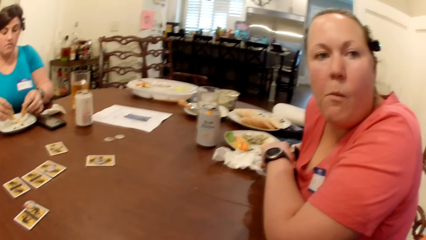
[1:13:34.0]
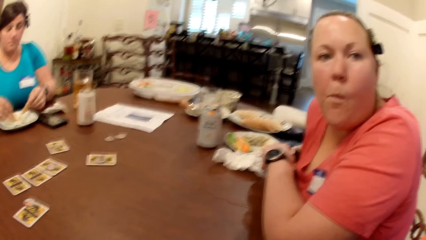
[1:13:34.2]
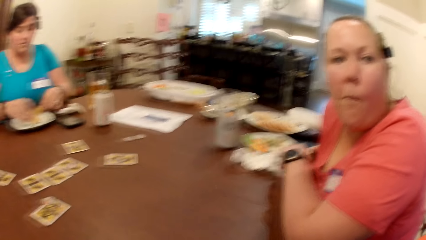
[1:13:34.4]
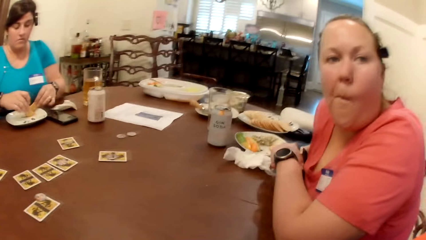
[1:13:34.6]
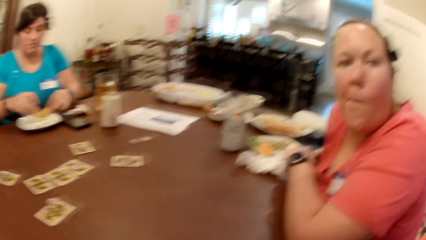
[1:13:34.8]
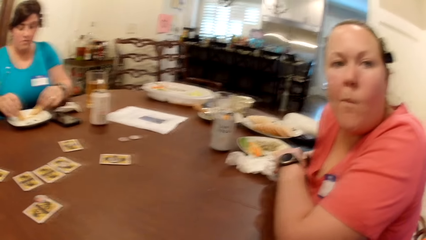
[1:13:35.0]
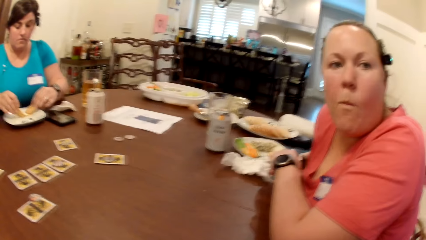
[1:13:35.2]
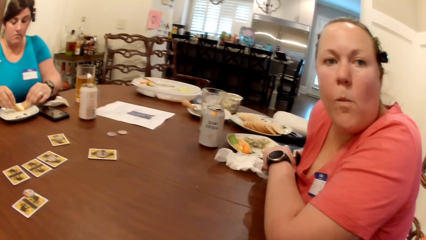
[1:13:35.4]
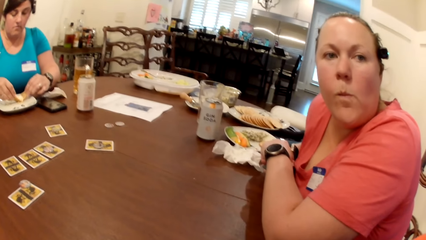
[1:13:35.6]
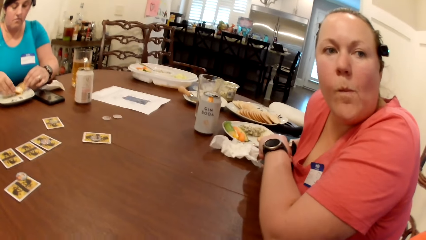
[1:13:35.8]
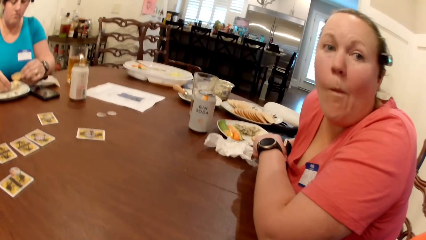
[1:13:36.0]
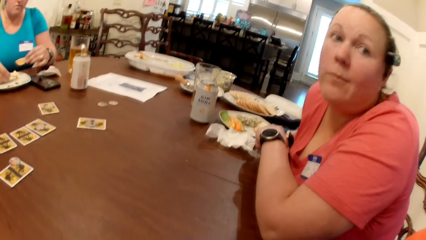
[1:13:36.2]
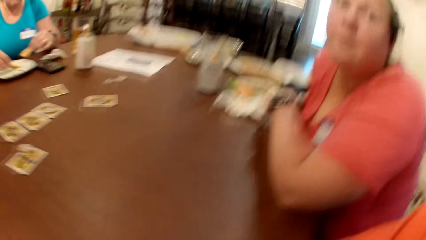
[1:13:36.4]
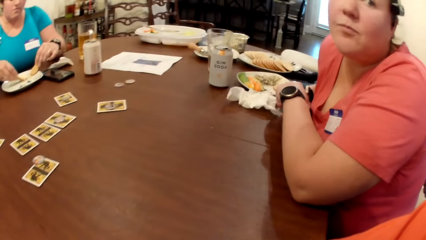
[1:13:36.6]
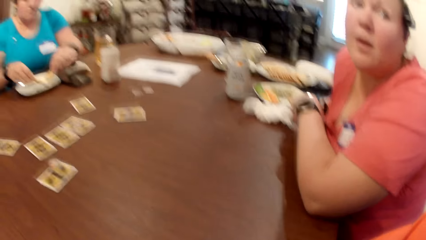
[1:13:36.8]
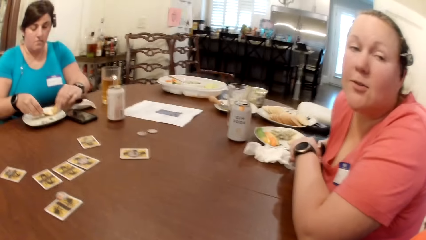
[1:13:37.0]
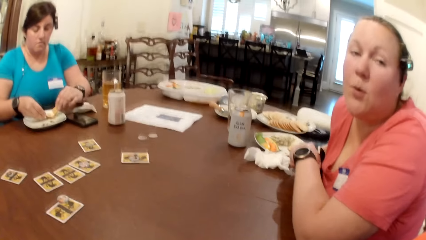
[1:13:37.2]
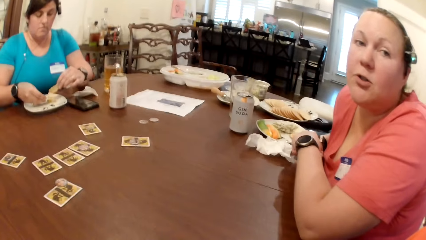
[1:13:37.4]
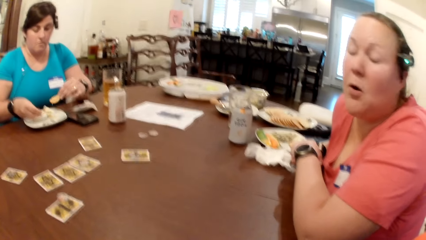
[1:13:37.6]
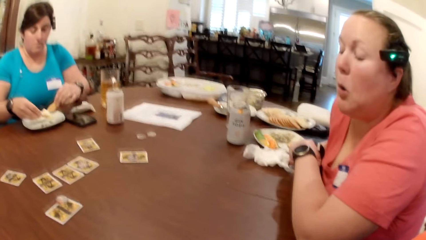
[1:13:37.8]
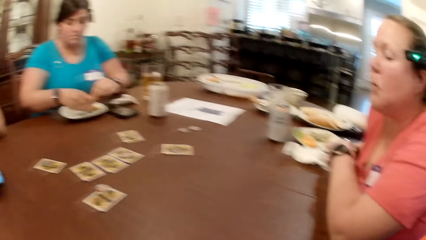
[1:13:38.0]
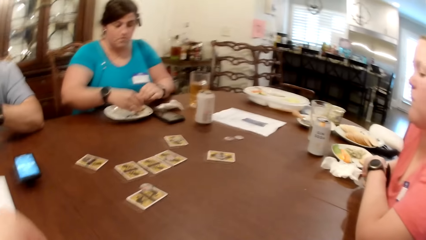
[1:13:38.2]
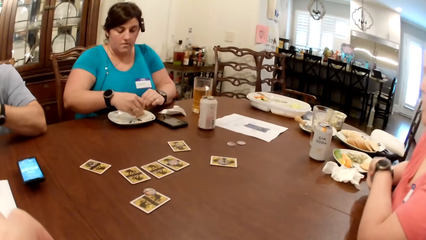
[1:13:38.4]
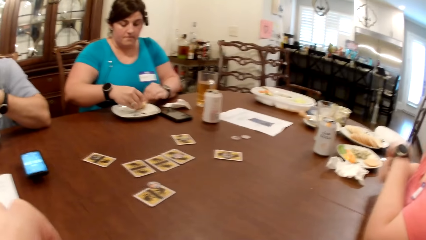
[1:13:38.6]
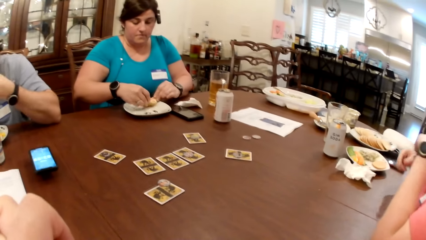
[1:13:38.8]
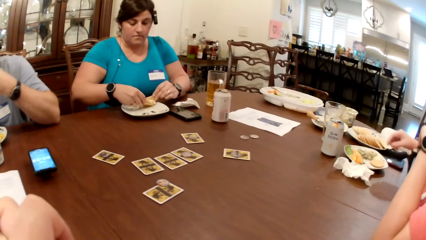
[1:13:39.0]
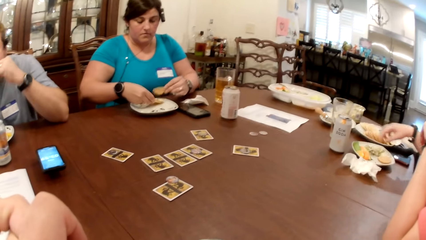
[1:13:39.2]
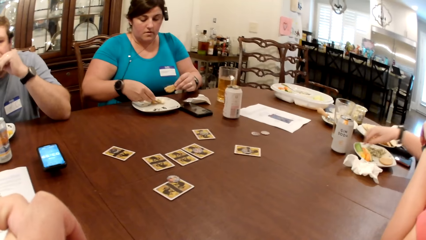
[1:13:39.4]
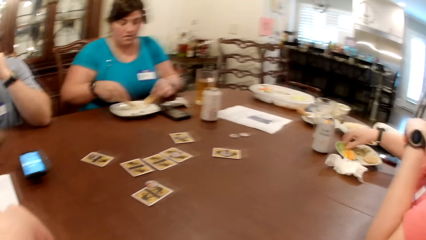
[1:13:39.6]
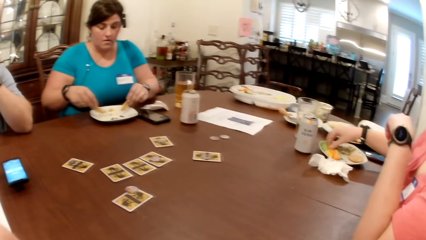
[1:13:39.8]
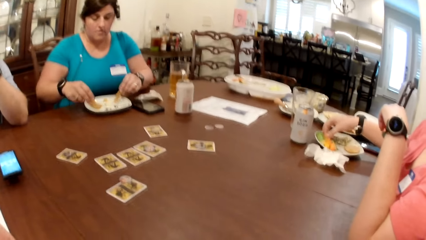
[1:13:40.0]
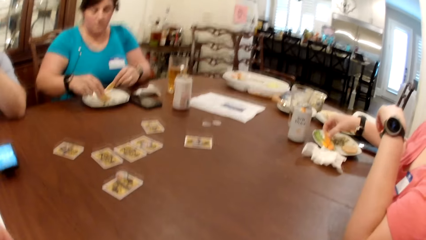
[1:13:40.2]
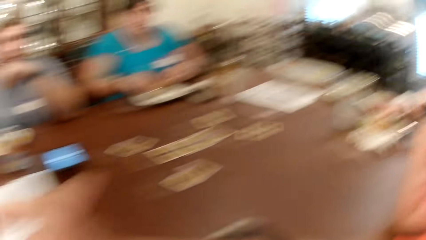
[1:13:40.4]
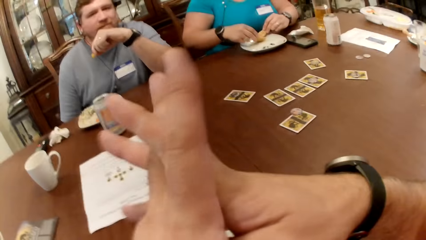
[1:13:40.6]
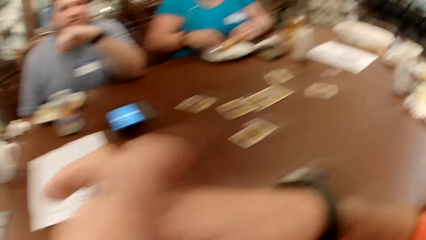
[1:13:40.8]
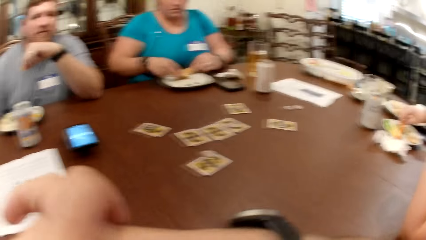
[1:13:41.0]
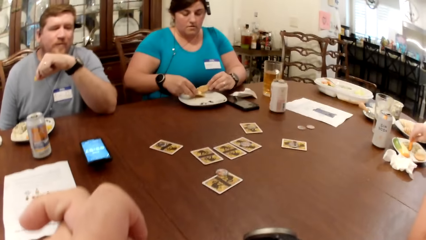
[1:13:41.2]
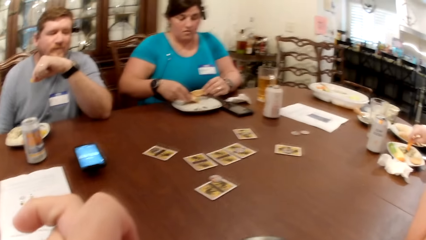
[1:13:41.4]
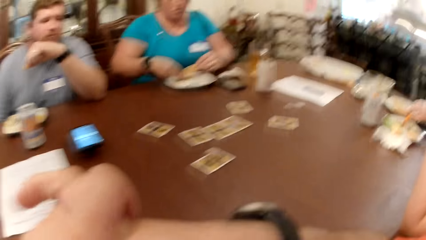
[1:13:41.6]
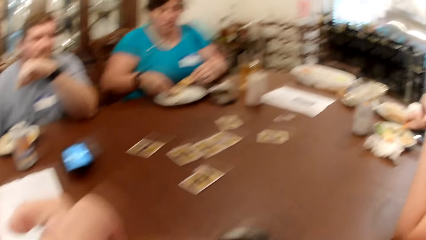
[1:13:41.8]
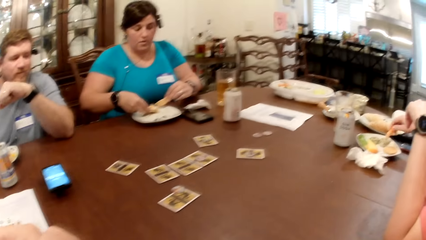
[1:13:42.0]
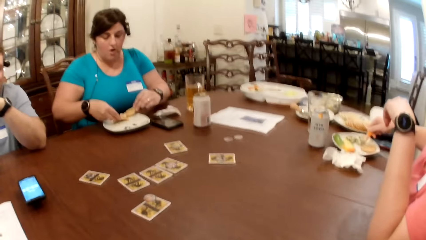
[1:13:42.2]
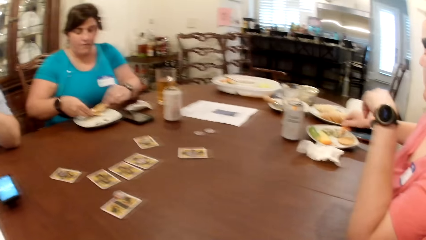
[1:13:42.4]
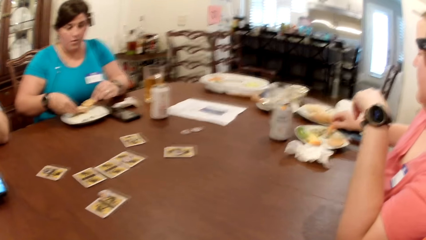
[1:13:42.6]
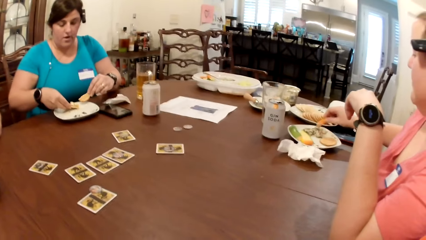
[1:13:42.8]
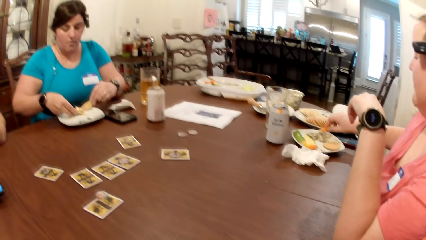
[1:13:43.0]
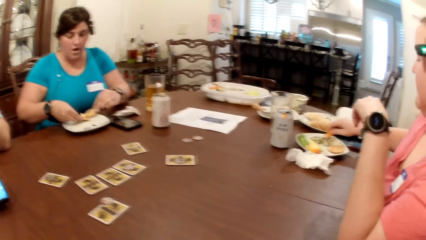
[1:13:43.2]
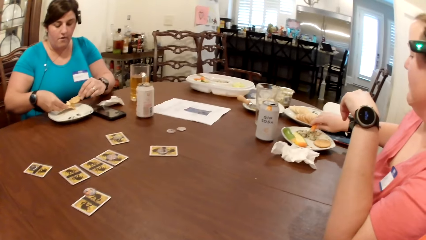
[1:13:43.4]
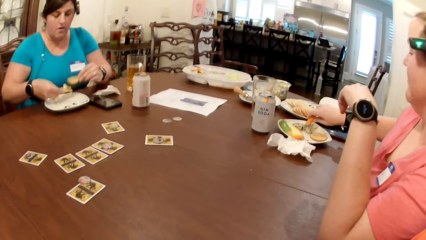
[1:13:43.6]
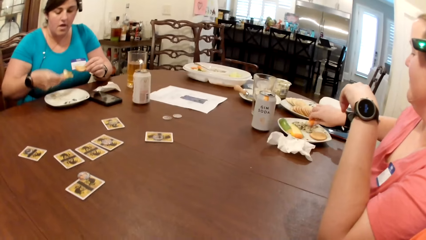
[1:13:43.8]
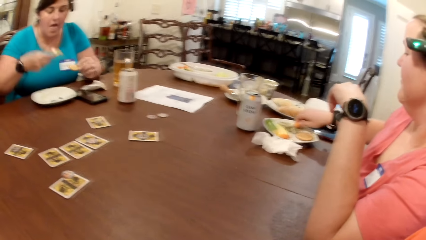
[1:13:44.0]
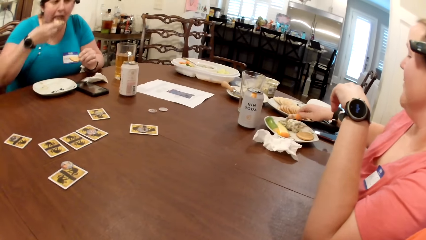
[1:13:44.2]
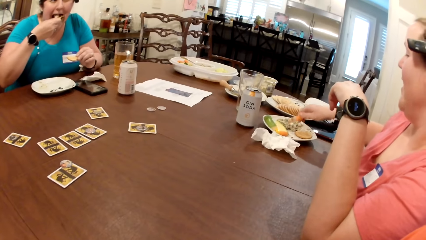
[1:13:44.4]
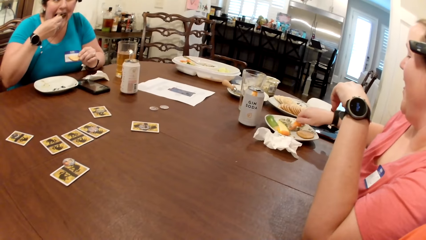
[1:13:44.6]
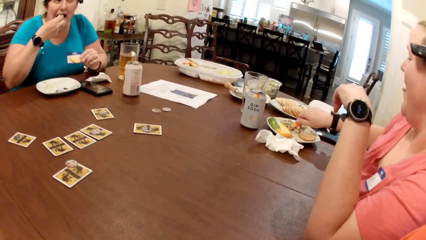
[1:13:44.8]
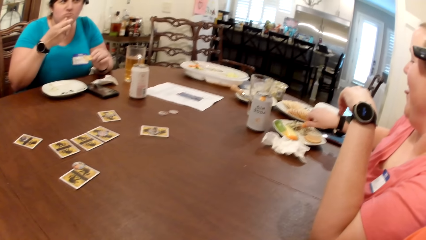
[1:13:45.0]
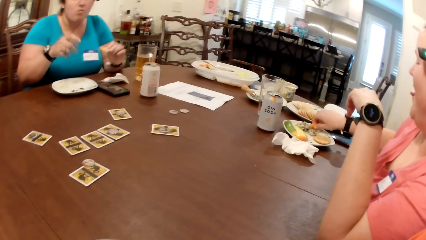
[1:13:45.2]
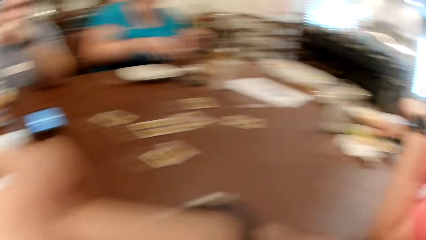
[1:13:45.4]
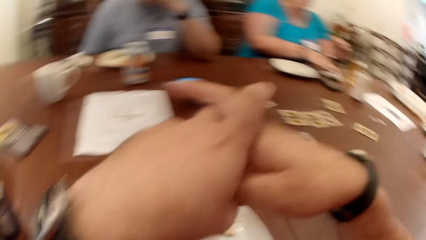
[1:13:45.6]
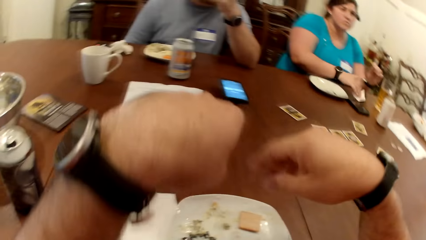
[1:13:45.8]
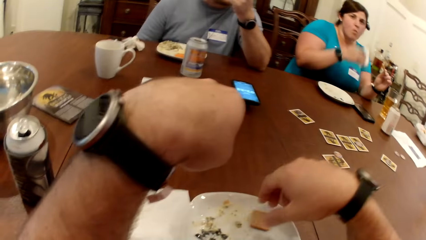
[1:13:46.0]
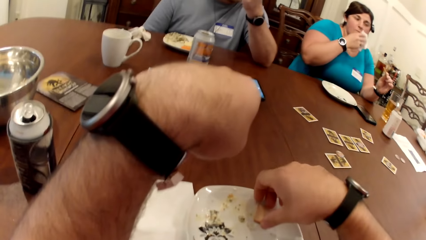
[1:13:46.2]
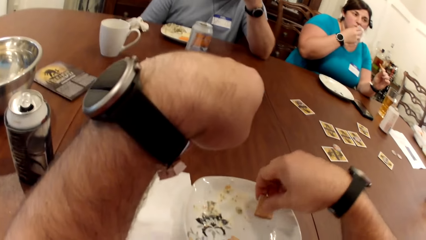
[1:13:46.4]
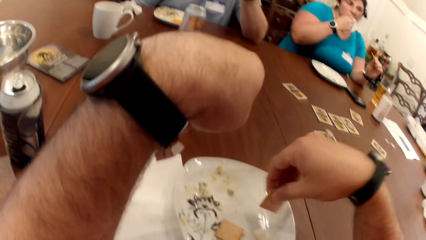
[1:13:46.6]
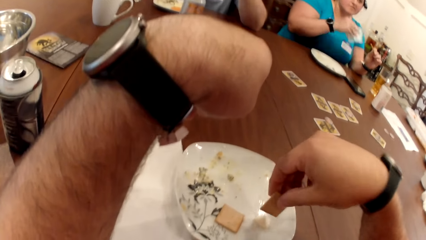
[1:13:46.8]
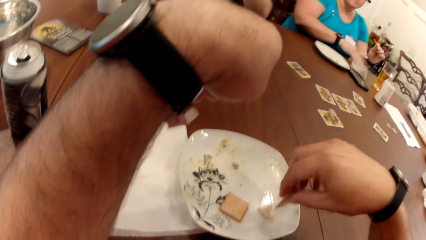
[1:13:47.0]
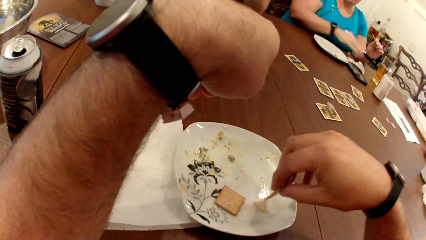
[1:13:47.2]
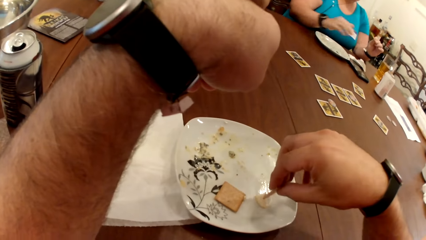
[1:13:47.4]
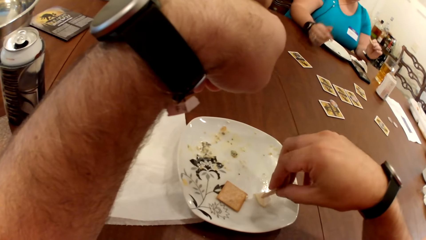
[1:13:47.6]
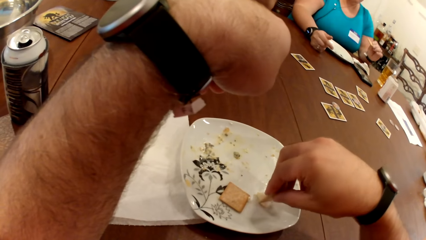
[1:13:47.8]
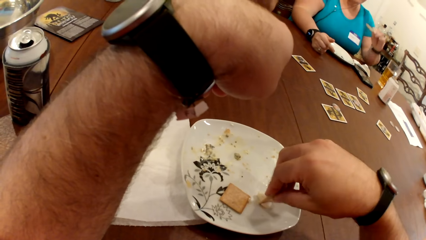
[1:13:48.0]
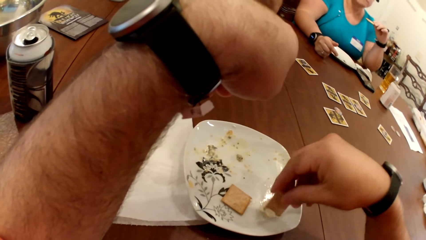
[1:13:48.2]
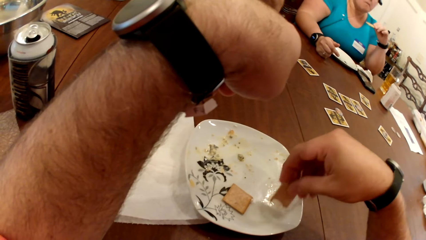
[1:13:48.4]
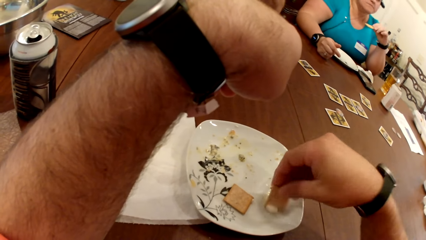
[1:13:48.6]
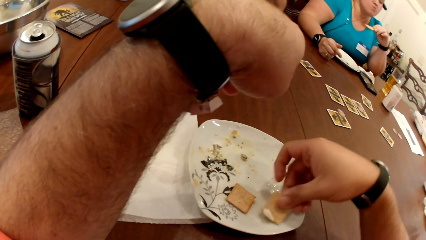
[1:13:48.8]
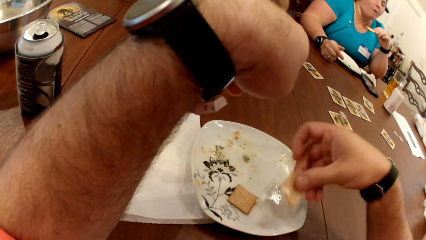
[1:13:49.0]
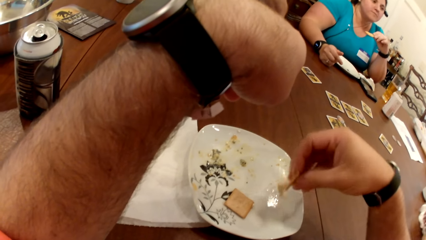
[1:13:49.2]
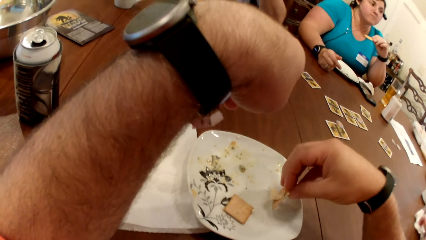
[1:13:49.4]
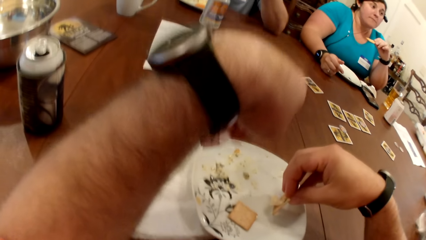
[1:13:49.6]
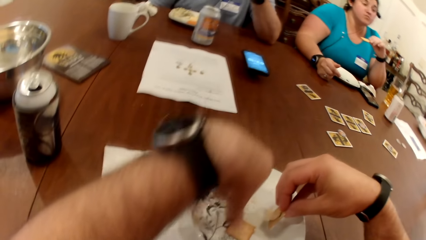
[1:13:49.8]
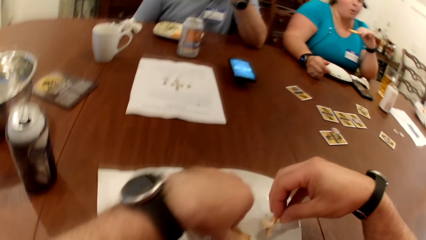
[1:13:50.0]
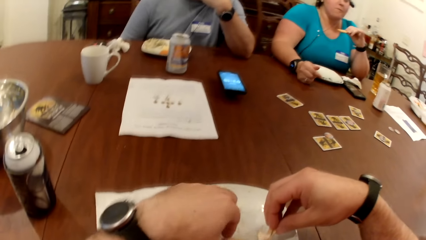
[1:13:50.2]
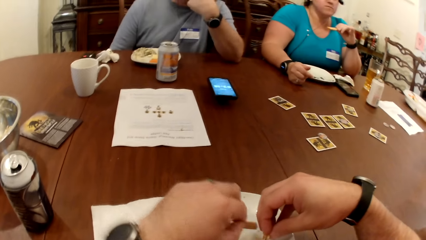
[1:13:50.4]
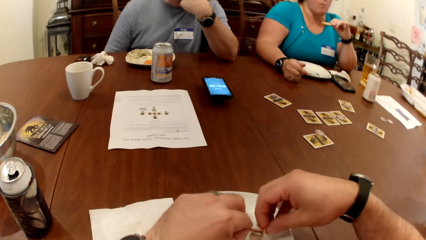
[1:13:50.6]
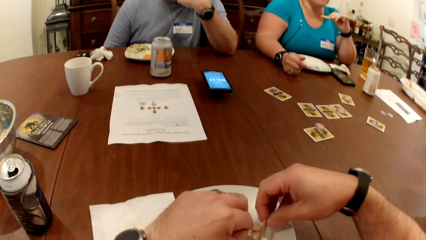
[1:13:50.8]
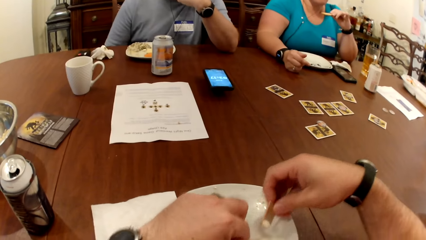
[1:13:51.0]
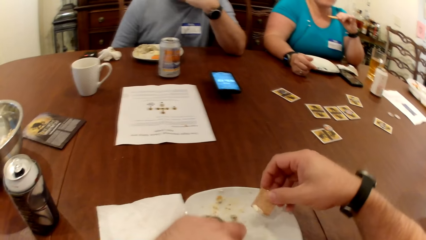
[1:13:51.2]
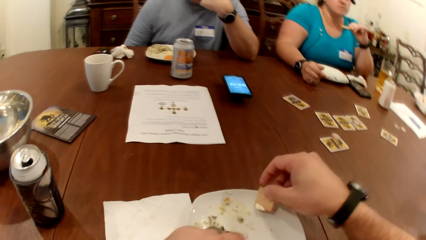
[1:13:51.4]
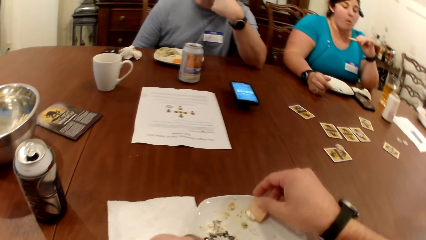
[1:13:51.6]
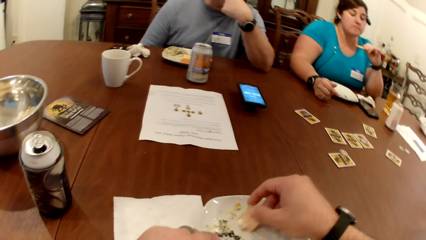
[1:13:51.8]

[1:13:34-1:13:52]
The camera wearer looks around. A woman picks the sauce from the plate on the table with the biscuits in both hands. Another woman picks a carrot from the plate on the table with her right hand. The camera wearer holds his hands together. The other woman picks sauce from the plate on the table with the carrot in her right hand. The first woman eats the biscuit with her right hand. She picks the paper towel from the table with her right hand. The camera wearer picks the biscuits and sauce from the plate with his right hand. He moves his hand down. The first woman cleans her mouth with the paper towel in her right hand. She drops the paper towel on the table with her right hand. The camera wearer moves the snack up. He picks at the biscuits and sauce on the plate with both hands.
